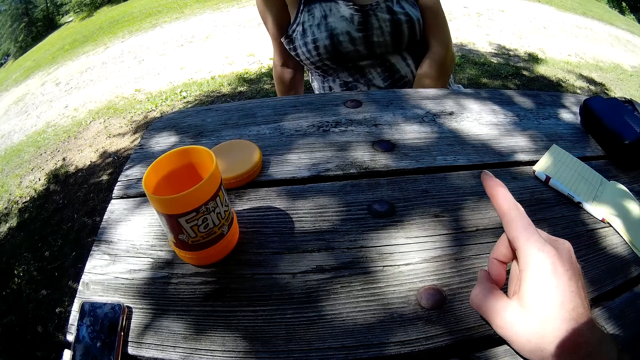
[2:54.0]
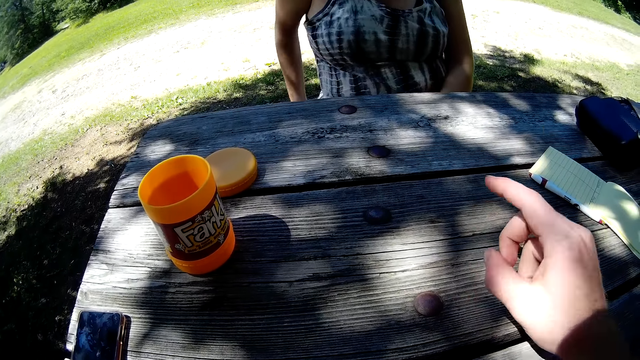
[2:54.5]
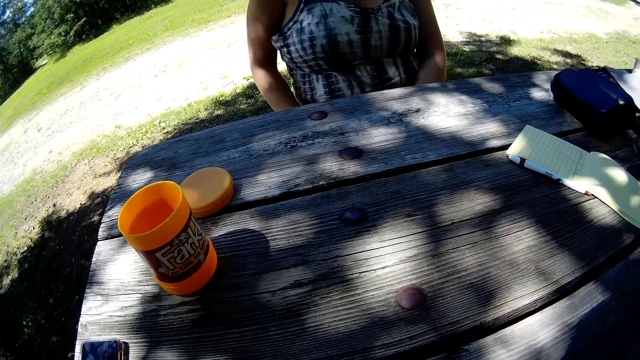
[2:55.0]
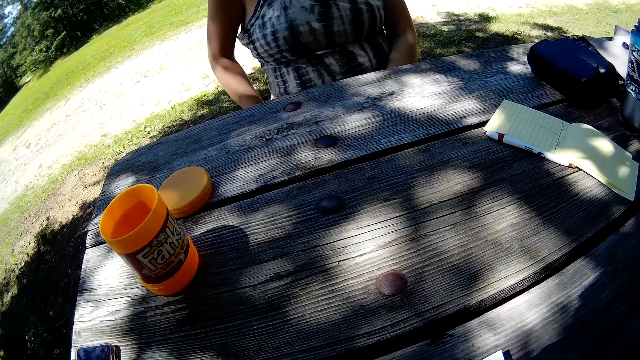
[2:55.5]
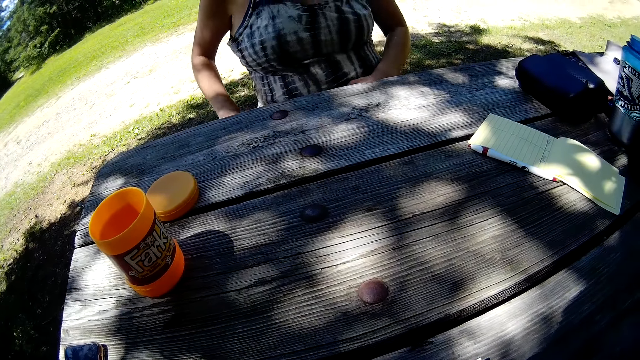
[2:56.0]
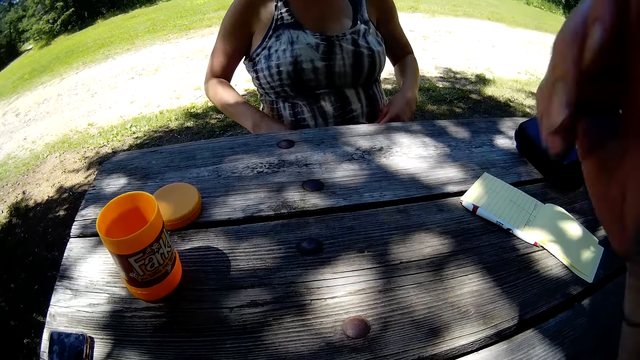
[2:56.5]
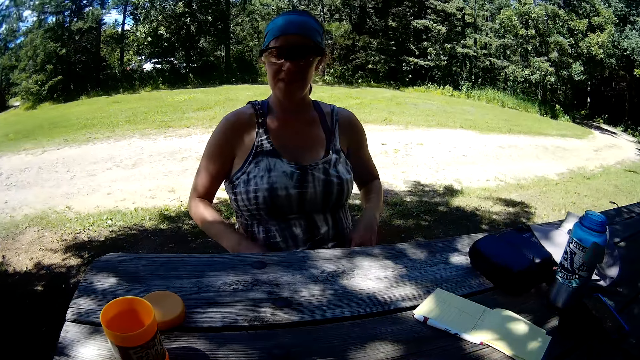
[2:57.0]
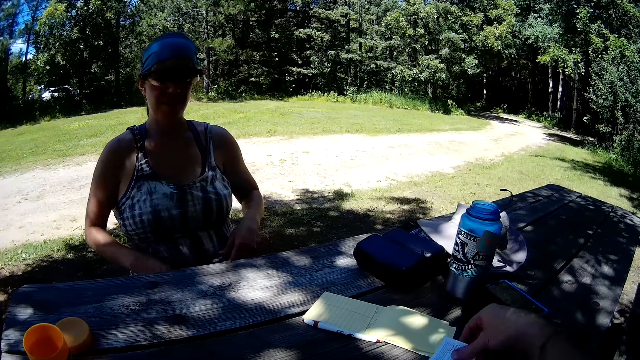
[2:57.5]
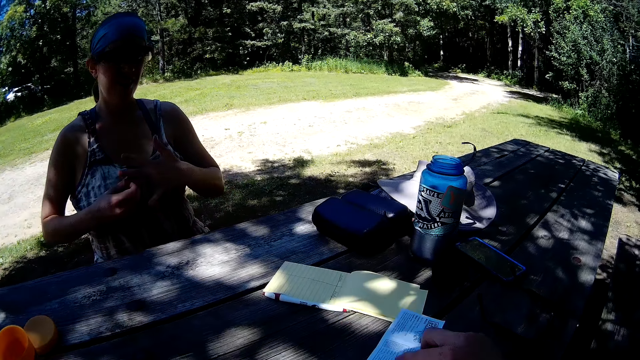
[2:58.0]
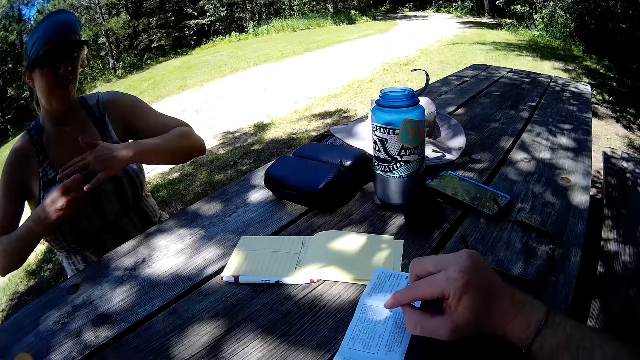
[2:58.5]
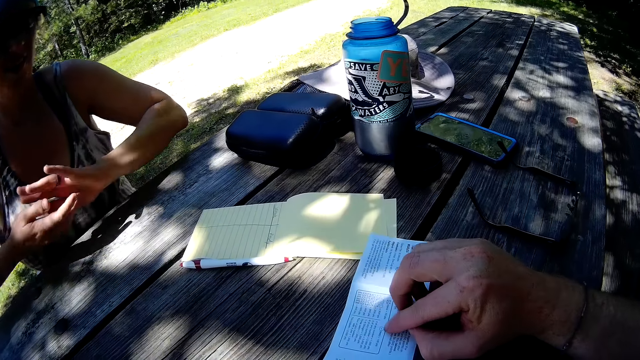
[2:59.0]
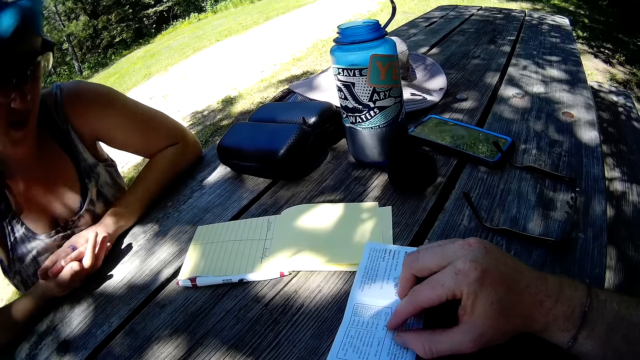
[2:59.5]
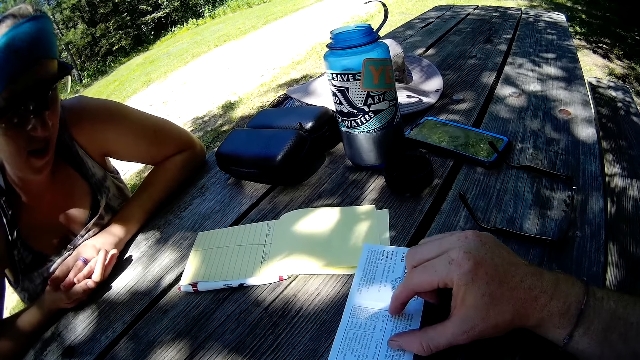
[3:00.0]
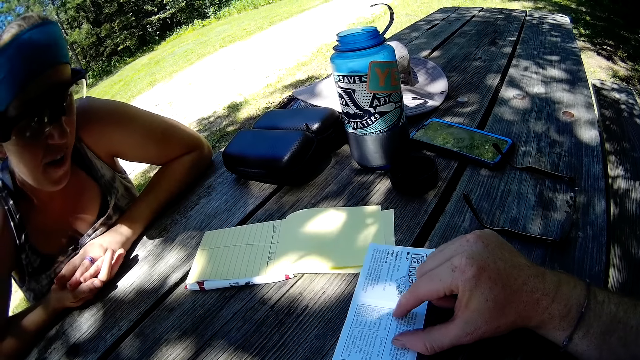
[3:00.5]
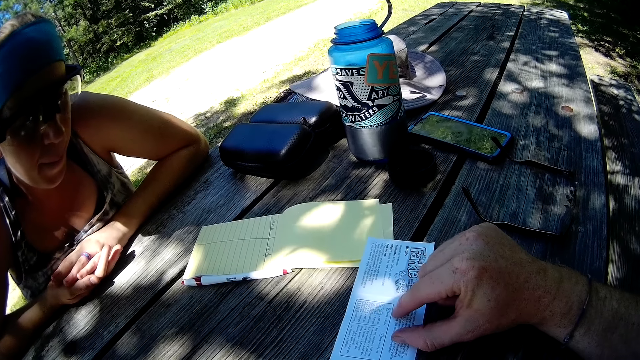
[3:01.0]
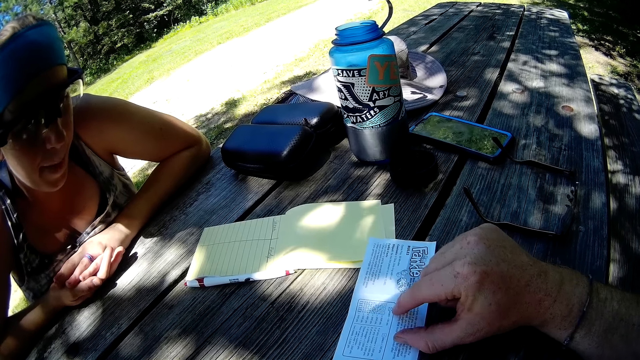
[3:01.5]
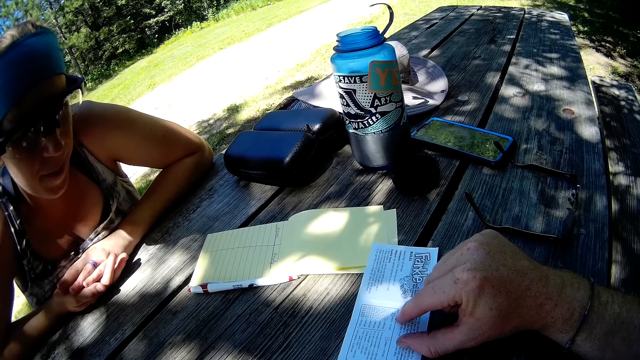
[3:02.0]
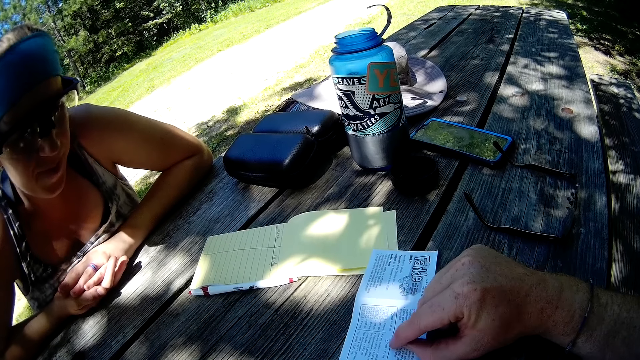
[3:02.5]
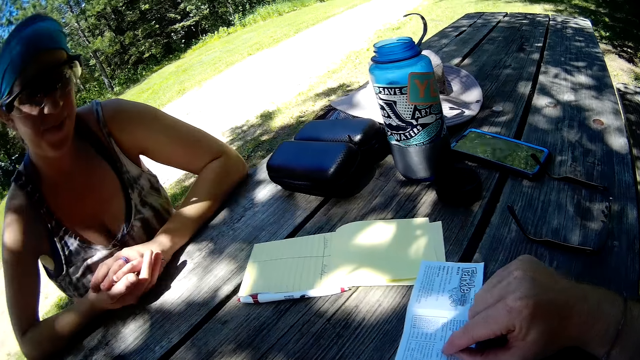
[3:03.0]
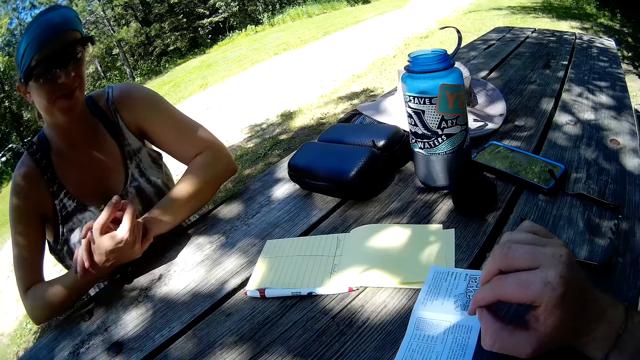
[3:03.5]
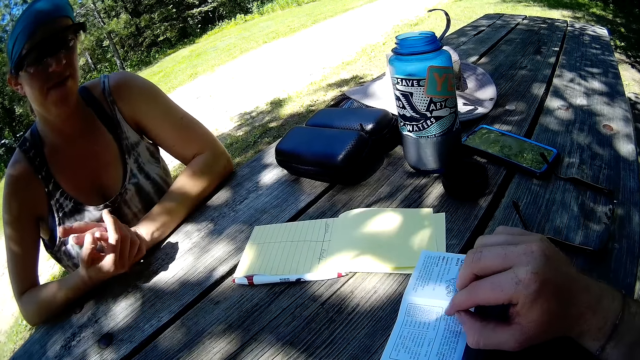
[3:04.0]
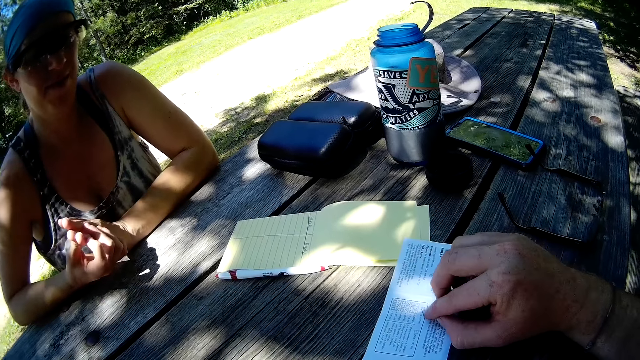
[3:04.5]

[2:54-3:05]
The woman puts her hand on the table. The camera wearer puts the instructions paper down and points in the paper on the table. The woman adjusts the ring in her left hand and puts her hands together. The camera wearer reads the instructions on the paper.

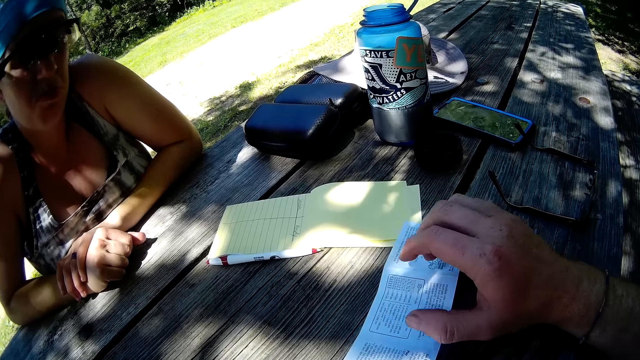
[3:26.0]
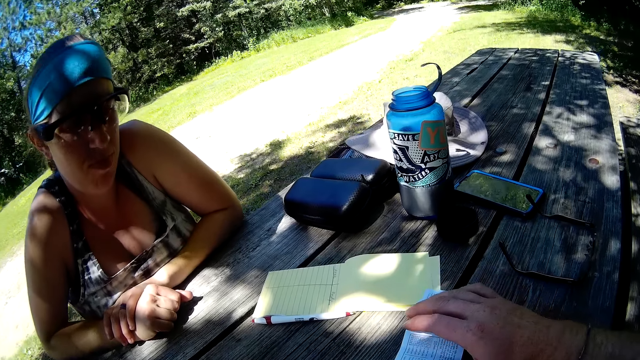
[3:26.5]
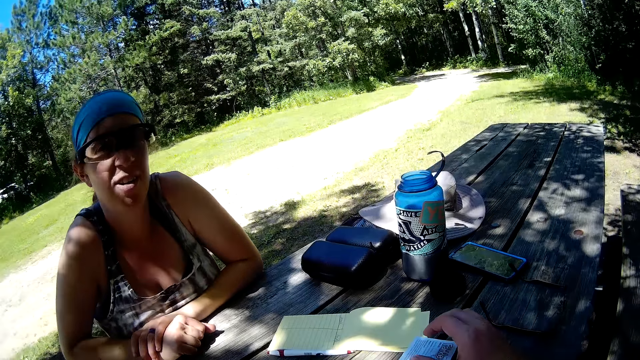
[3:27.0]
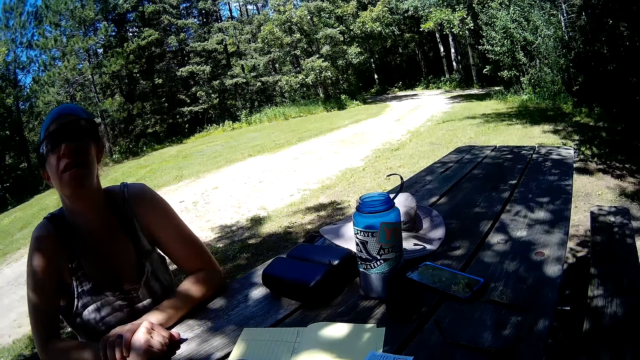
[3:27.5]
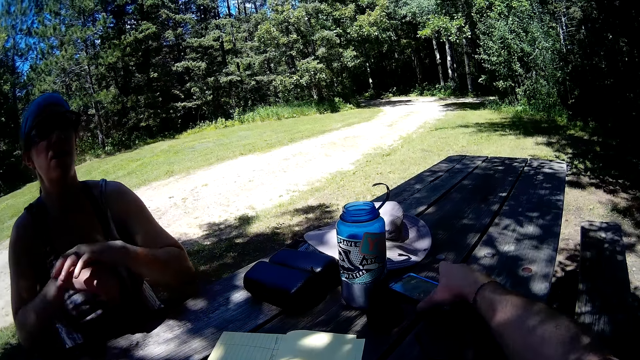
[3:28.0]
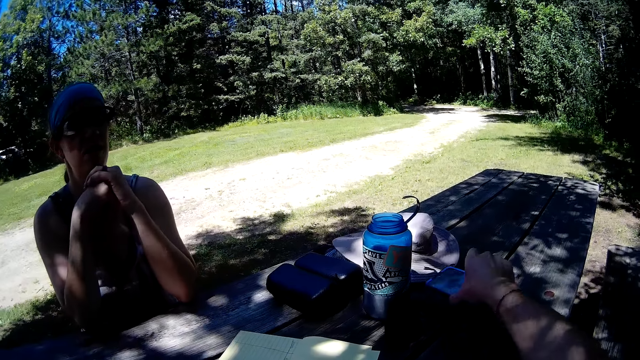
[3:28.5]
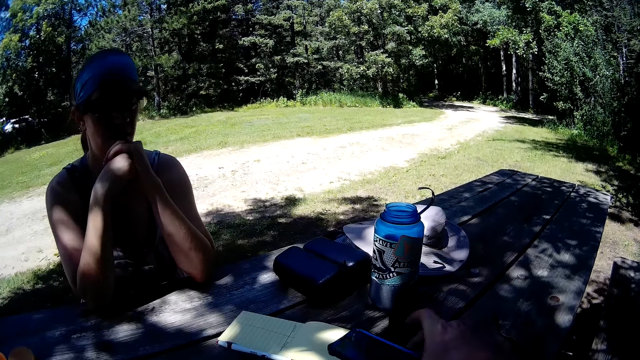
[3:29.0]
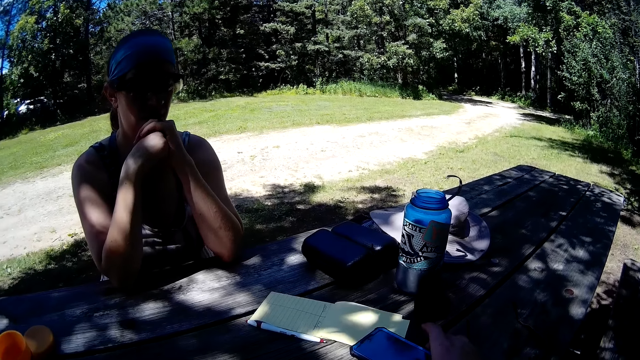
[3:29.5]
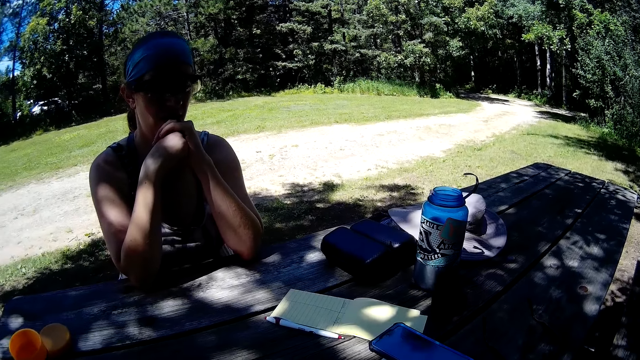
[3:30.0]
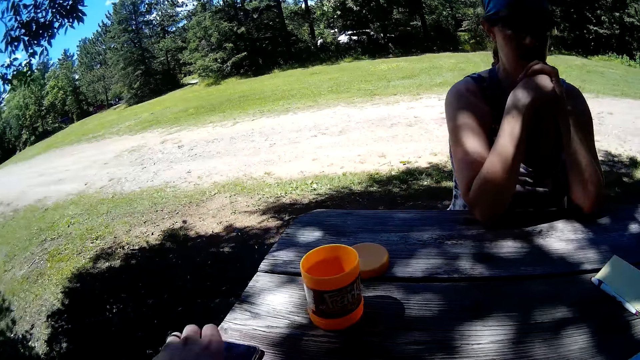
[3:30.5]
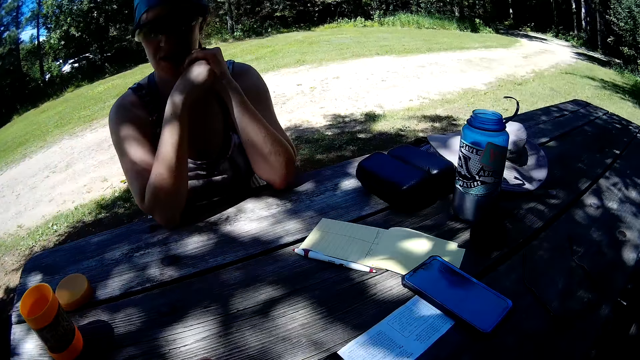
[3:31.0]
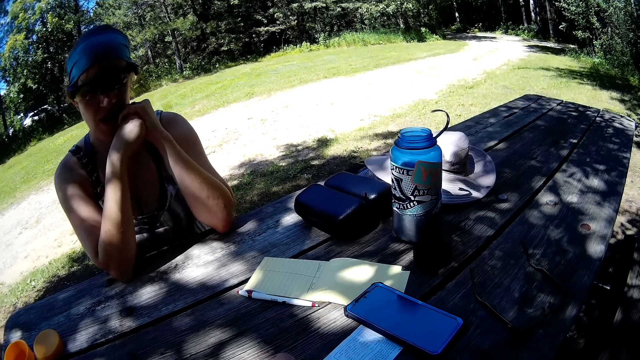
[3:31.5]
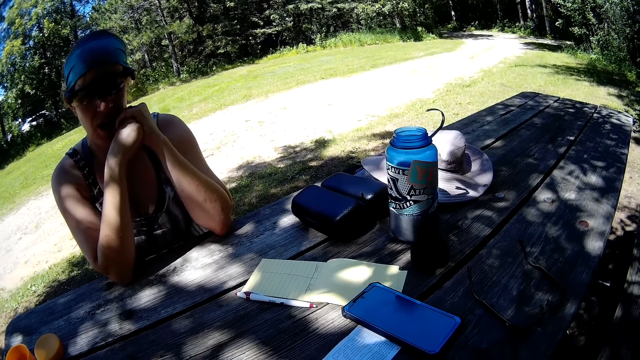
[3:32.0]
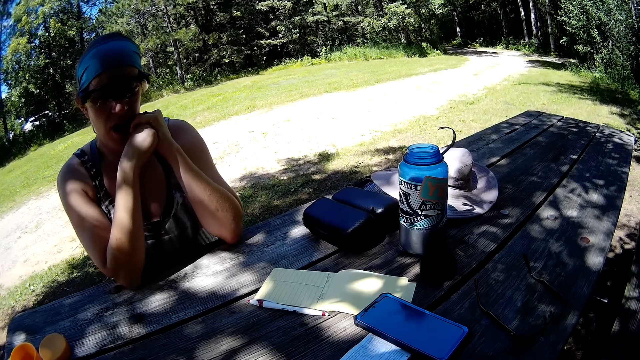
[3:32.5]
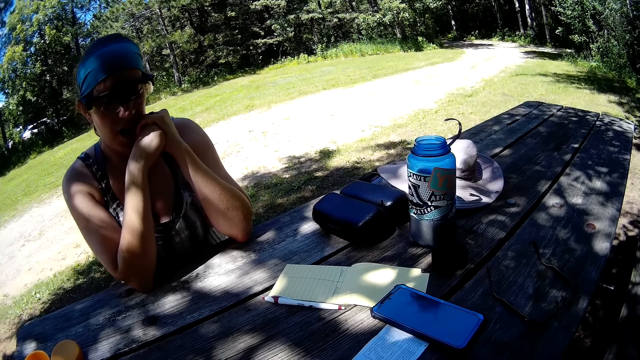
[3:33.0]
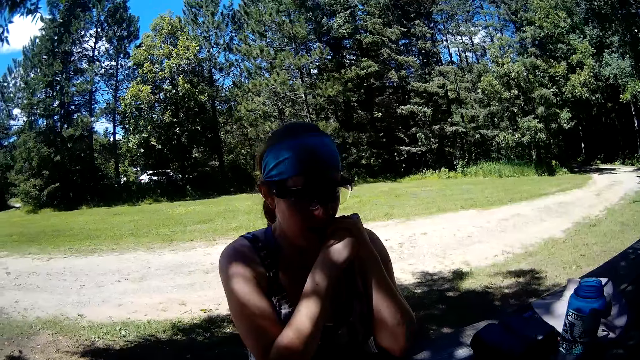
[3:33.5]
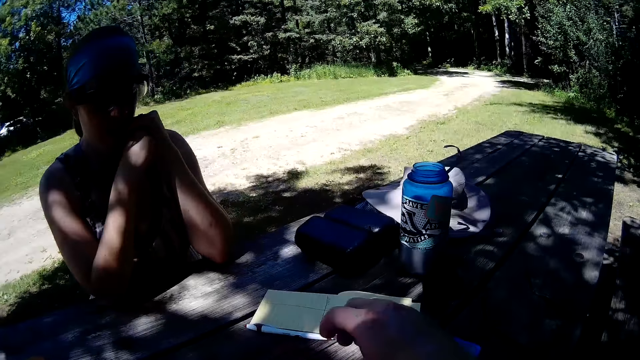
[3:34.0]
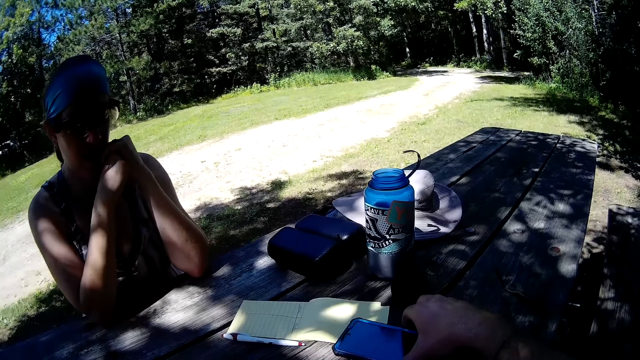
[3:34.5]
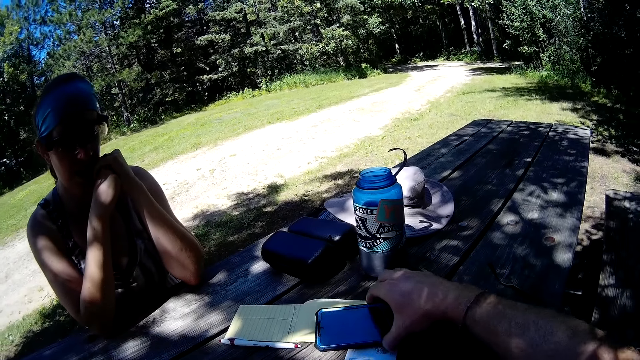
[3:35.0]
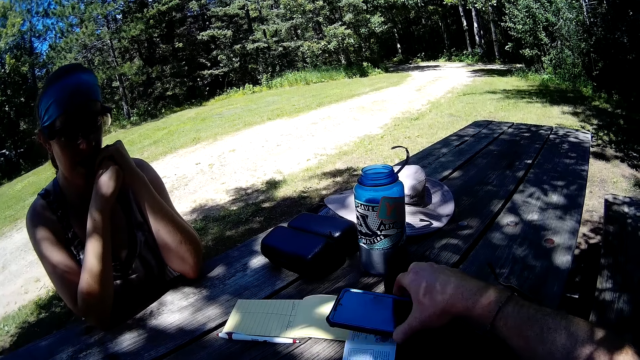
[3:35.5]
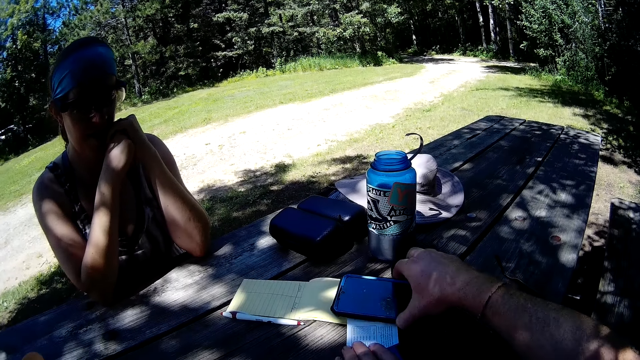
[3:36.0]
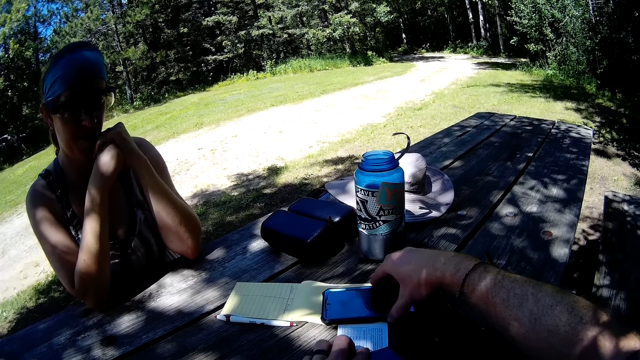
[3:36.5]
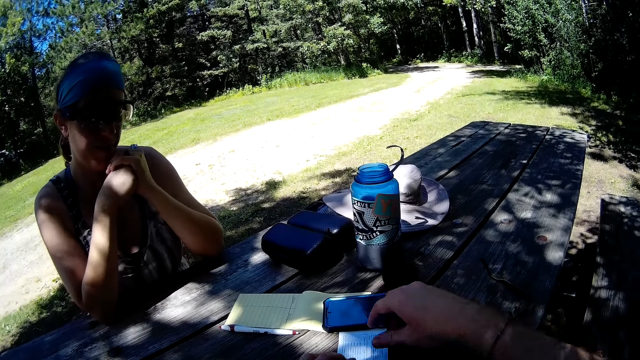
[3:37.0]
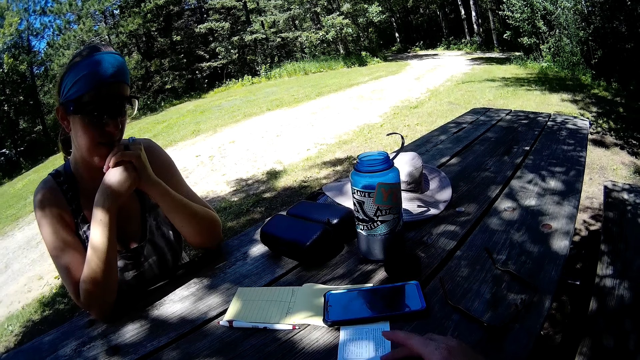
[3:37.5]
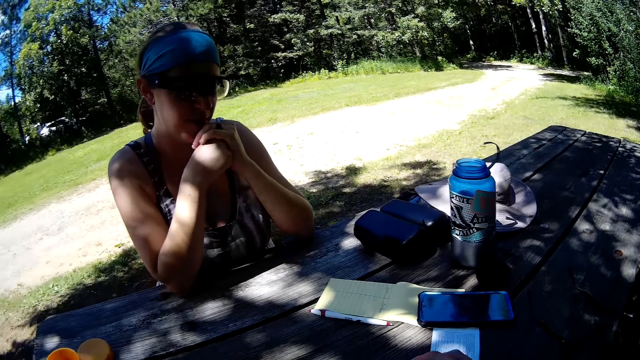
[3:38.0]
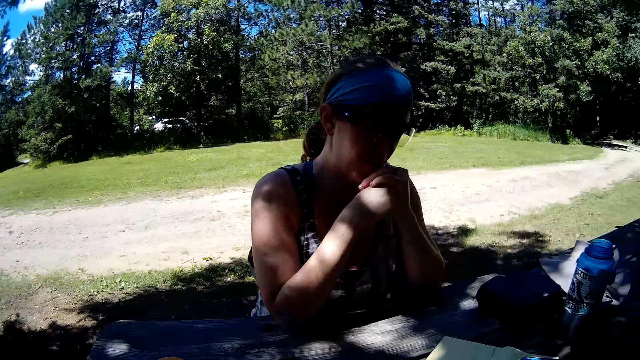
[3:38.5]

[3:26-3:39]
The woman puts her hands on her chin. The camera wearer moves the phone on the table and picks up the phone. The woman puts her hand on her chin. The camera wearer puts the phone down. They adjust the phone.
